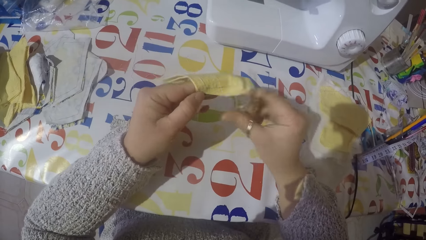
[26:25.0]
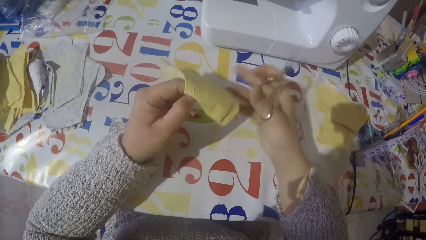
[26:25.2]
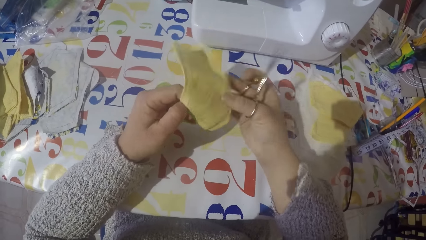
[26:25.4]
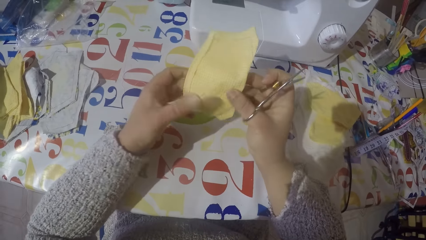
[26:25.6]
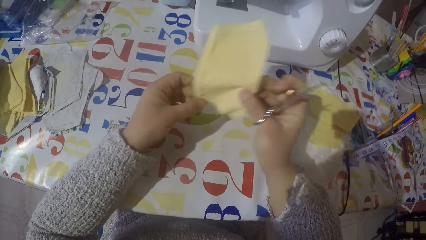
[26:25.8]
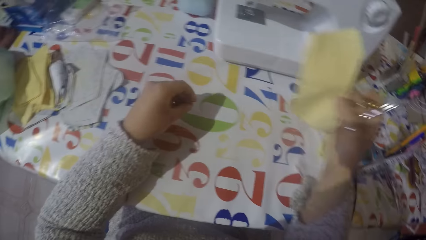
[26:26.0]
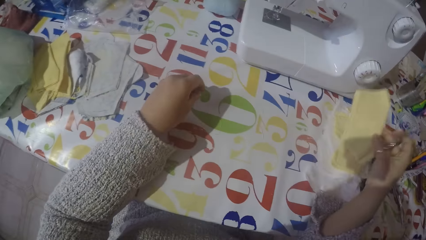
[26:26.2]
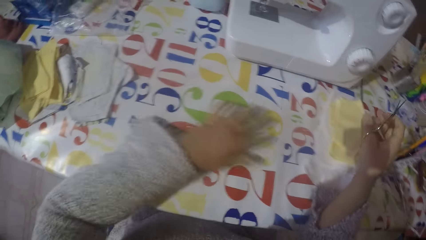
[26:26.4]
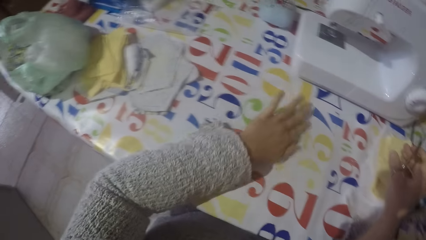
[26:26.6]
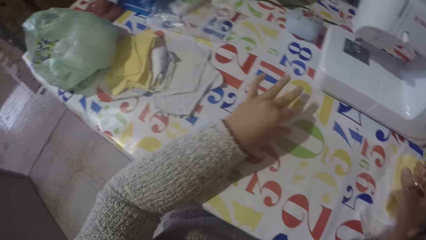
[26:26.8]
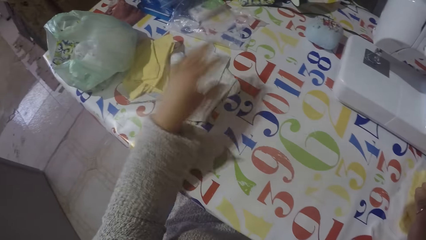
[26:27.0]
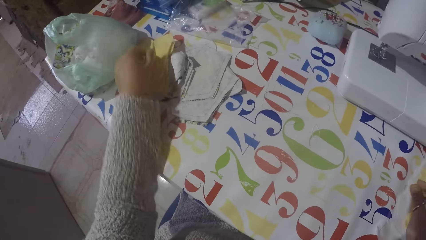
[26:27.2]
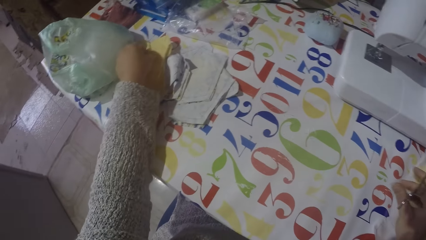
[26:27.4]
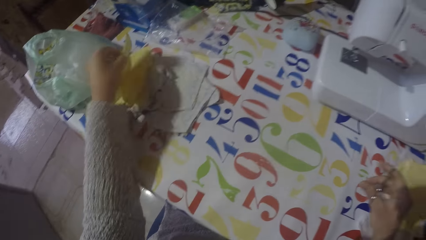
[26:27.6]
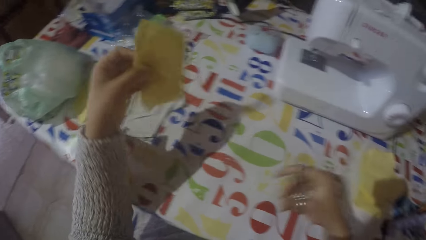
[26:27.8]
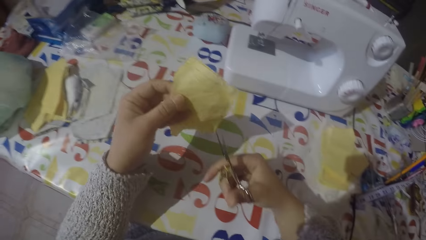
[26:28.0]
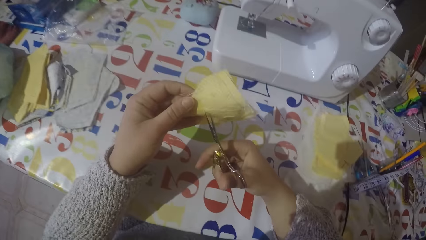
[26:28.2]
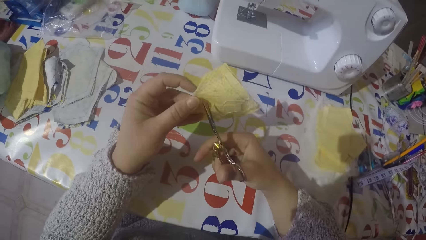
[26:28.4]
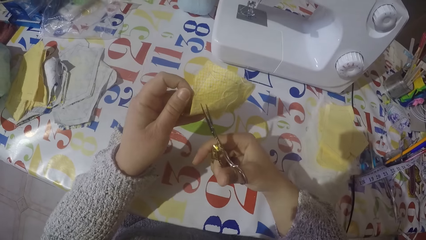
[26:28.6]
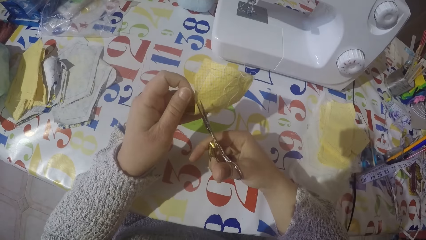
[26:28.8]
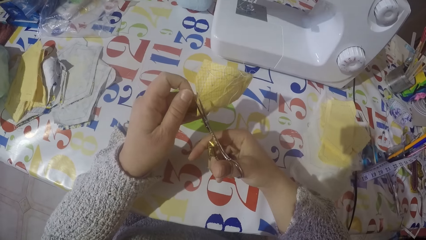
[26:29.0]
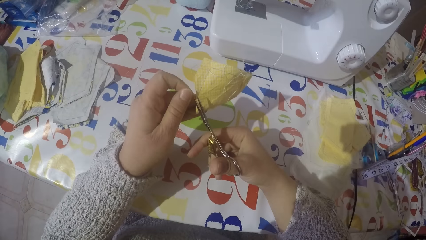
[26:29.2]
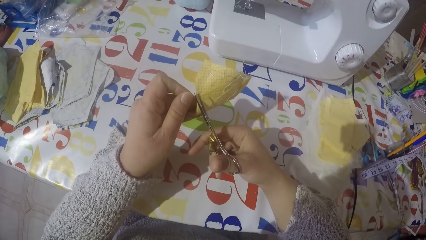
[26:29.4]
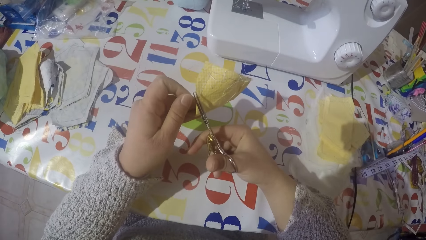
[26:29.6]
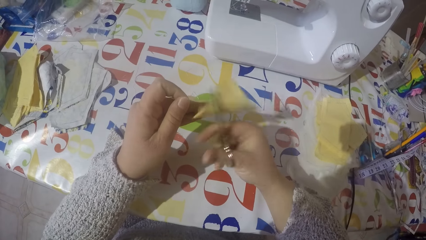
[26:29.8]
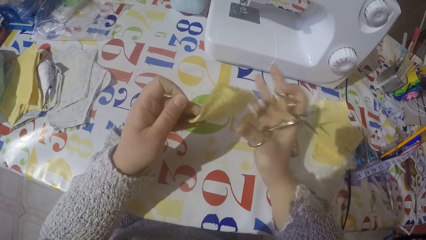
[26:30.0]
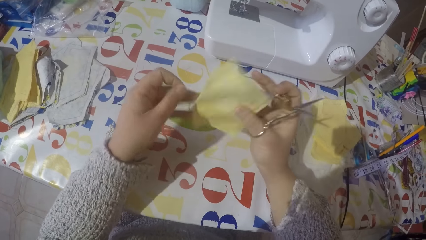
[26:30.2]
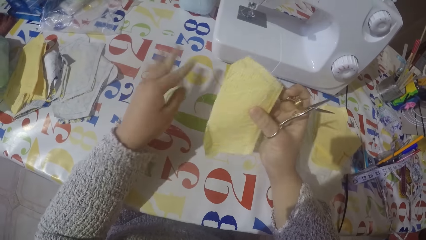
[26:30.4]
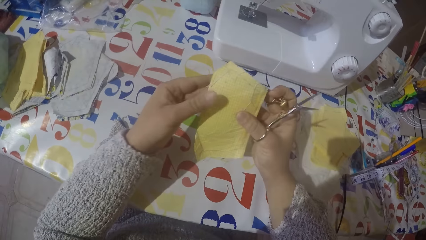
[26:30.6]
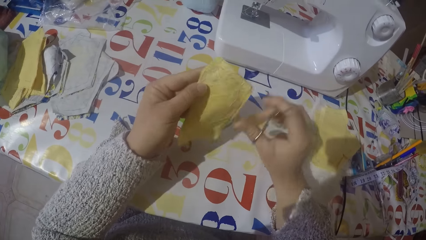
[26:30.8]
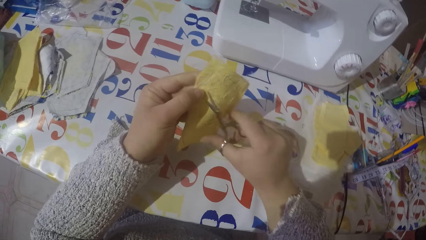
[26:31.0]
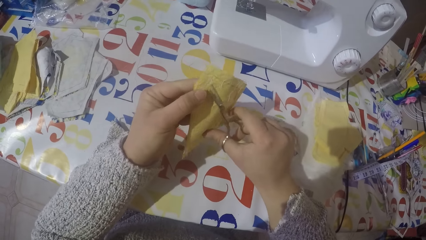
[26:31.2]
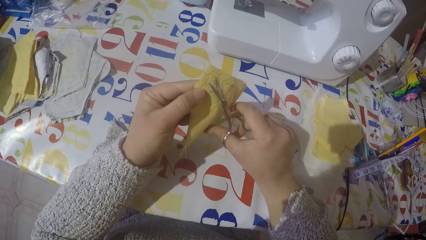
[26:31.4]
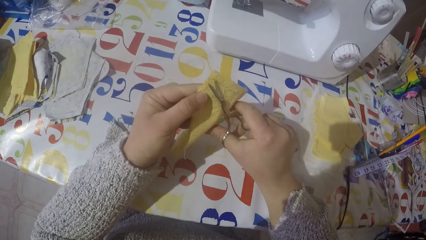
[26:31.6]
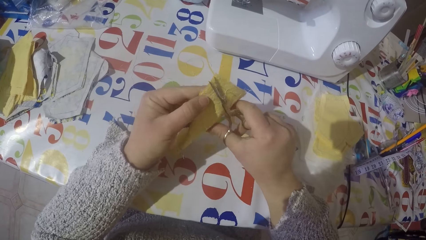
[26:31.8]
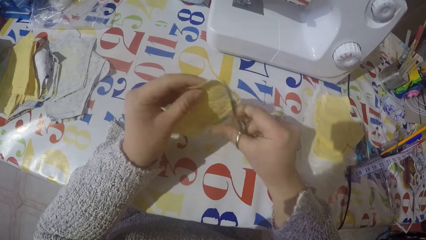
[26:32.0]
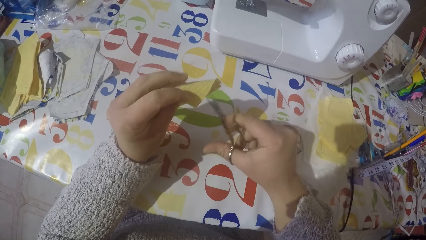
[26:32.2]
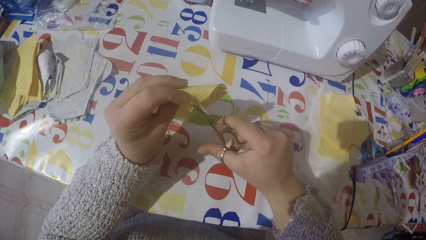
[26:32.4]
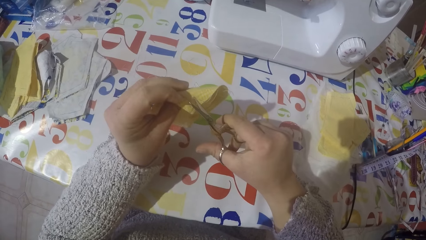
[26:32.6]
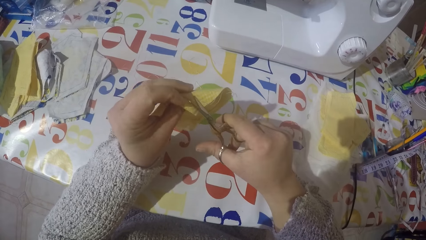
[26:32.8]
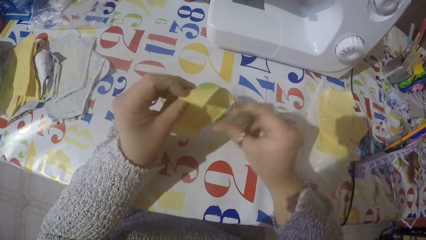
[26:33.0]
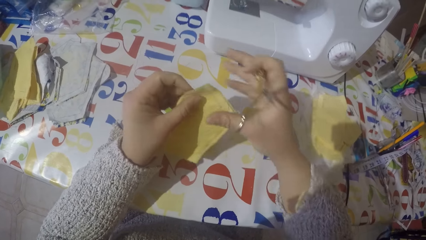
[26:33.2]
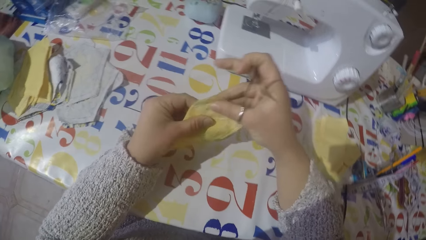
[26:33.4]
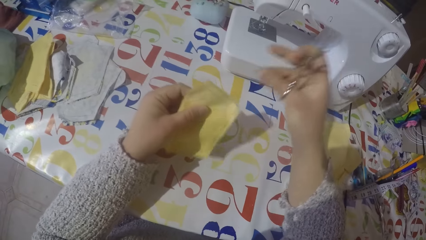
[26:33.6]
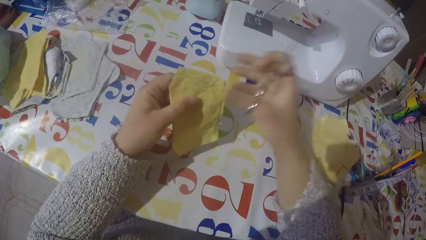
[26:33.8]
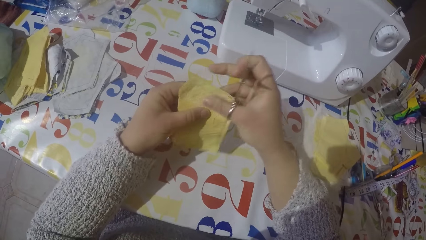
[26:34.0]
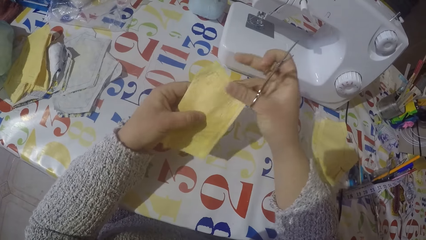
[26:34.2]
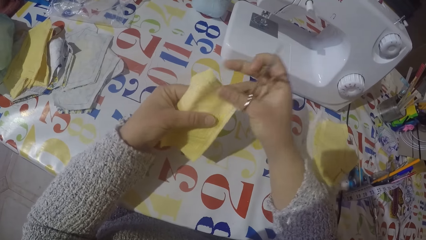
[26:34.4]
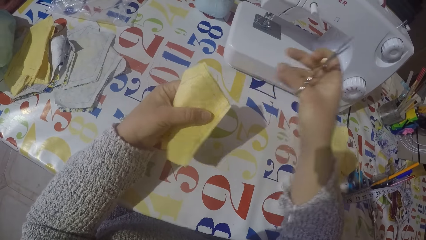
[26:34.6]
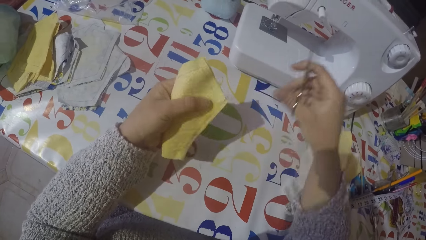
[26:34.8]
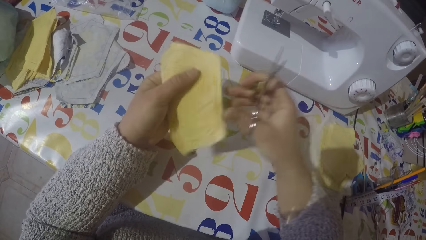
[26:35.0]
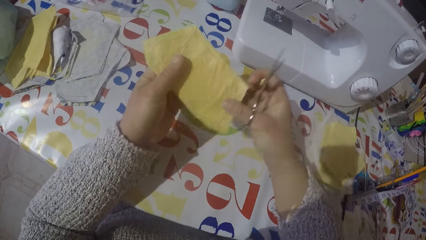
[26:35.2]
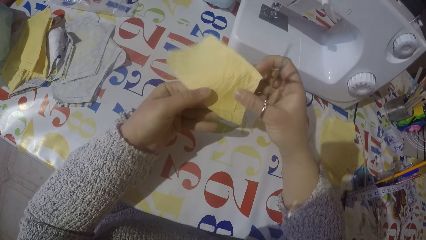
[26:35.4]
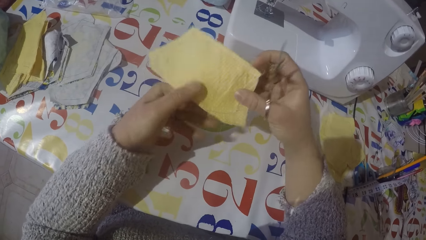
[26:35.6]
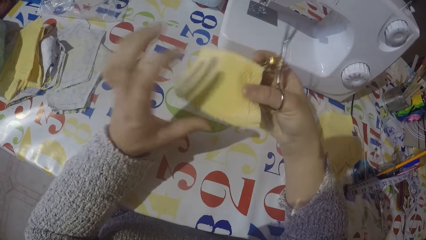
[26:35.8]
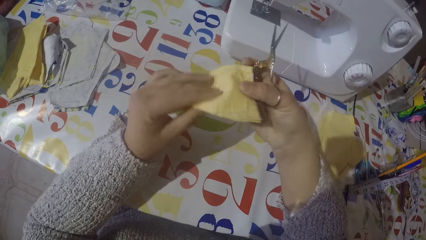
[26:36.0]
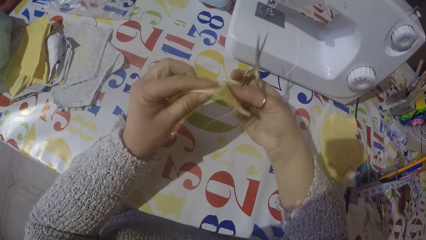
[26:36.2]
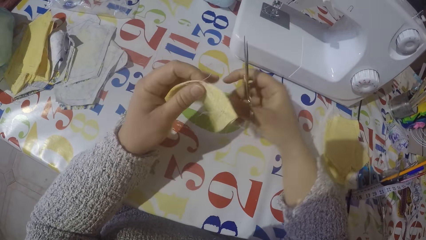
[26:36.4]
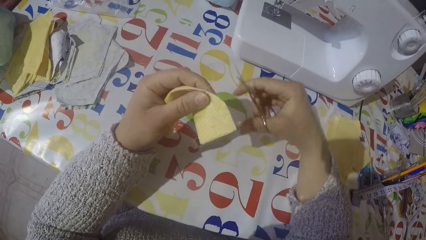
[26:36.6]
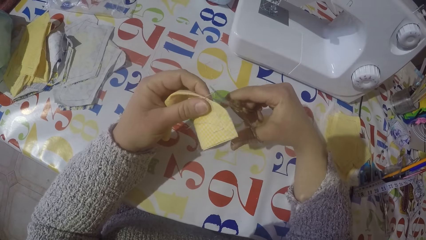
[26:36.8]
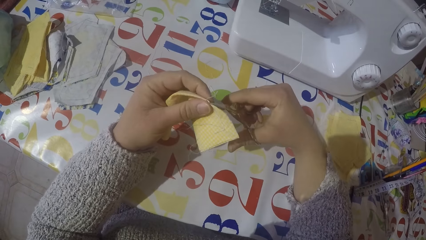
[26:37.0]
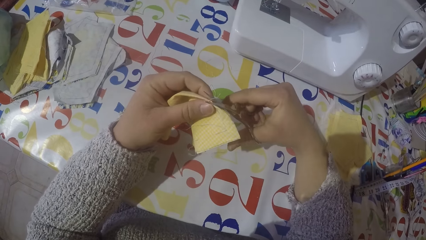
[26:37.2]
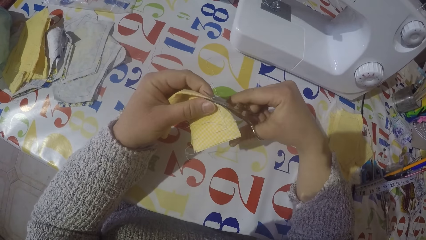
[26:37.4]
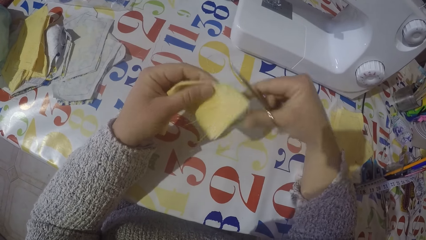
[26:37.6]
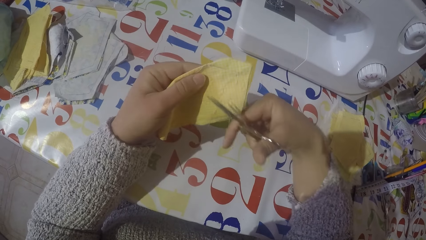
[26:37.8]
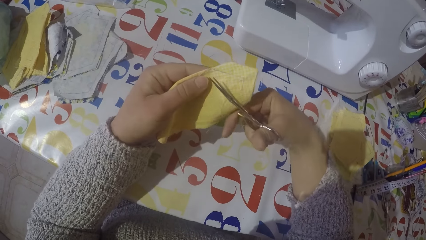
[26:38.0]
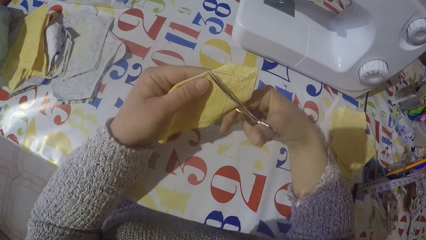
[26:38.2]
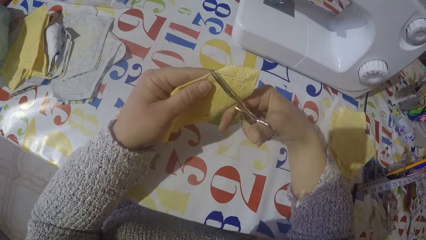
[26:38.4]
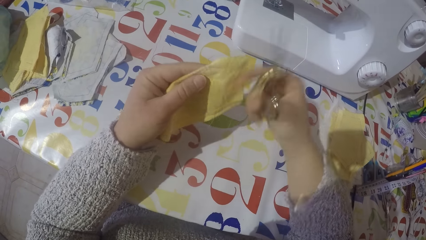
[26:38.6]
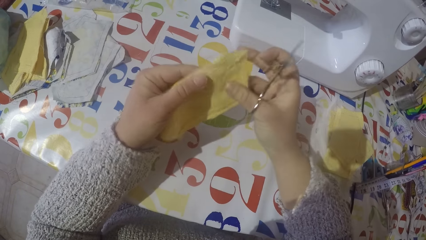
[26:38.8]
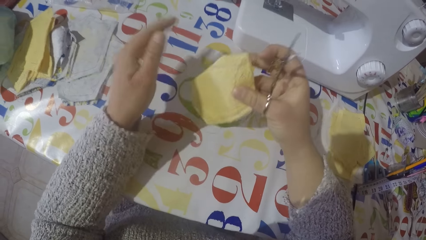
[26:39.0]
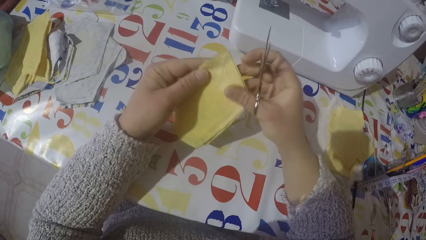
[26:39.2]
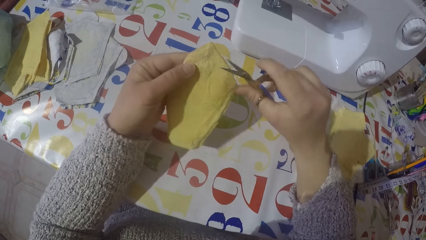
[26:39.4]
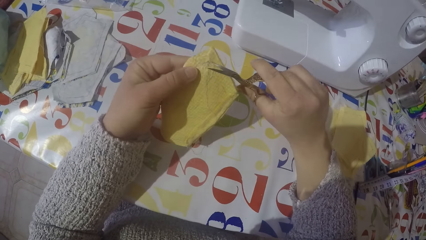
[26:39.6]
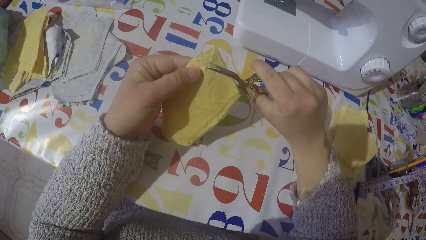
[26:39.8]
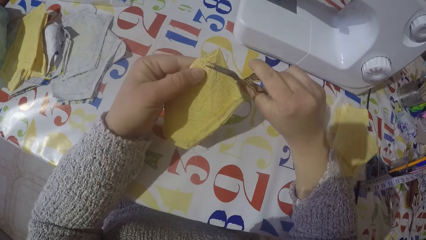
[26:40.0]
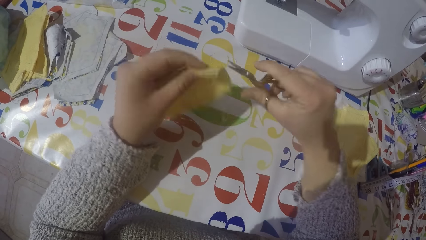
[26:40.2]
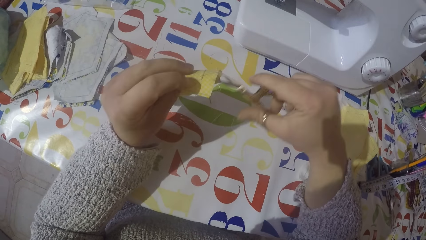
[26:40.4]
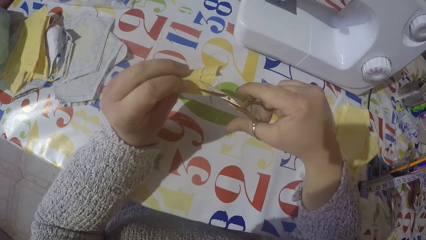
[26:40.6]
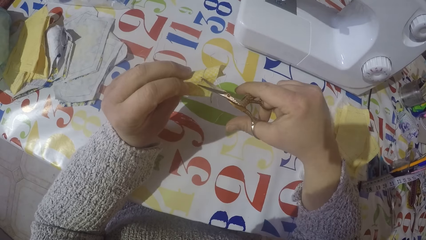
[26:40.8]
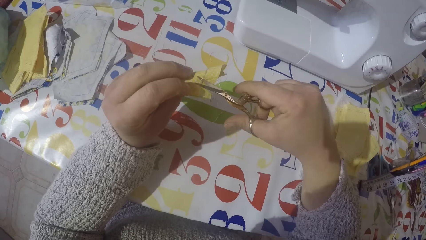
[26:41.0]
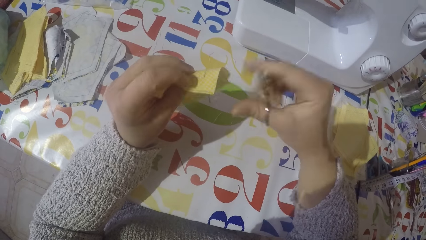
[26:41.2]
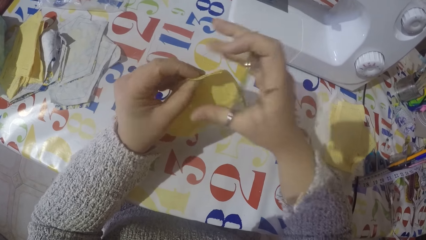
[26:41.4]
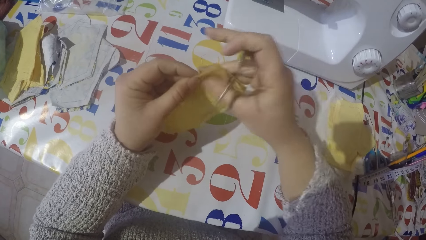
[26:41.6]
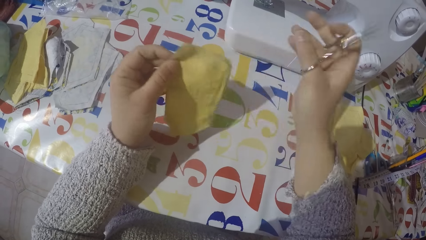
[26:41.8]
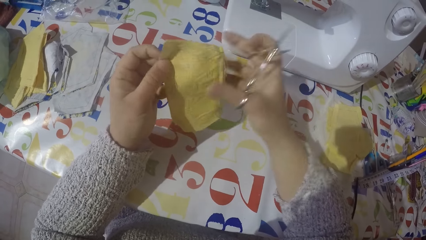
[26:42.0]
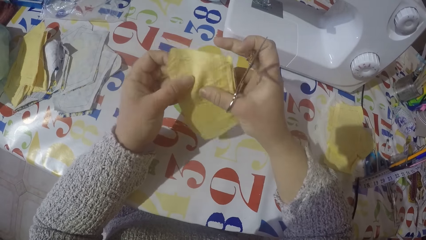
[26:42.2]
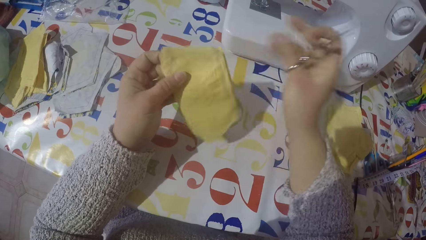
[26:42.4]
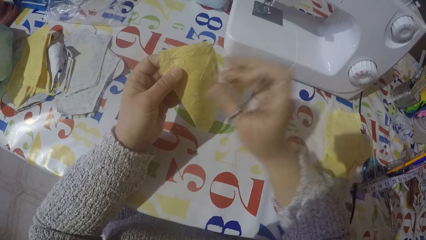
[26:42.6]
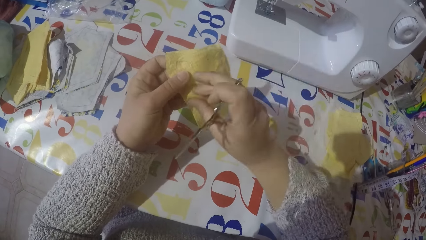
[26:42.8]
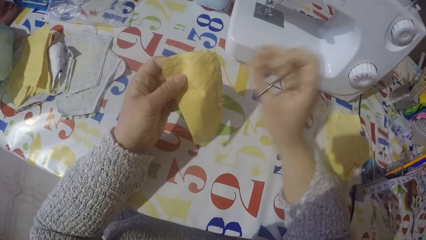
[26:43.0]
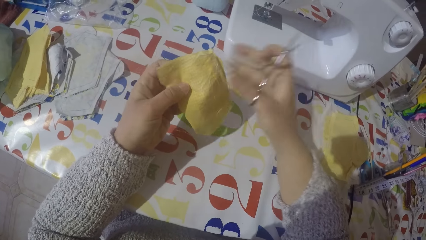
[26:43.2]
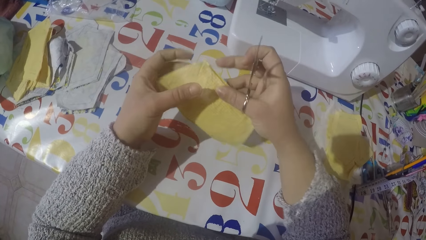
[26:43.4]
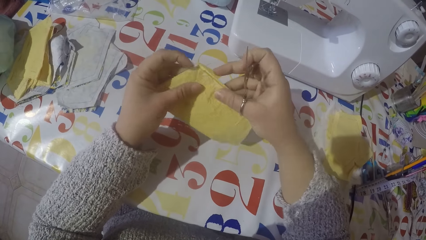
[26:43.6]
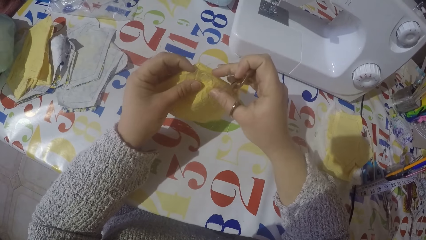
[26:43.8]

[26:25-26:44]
The camera wearer cuts the thread on a piece of cloth using scissors. He drops the piece of cloth with the rest on the table. He moves the thread on the table with his left hand. He picks up another piece of cloth with his left hand. He cuts the thread on the piece of cloth using the scissors. He puts the thread on the table with his left hand. He cuts the thread on the piece of cloth using the scissors. He removes the thread with his right hand. He cuts the thread on the piece of cloth using the scissors. He removes the thread with his right hand.
